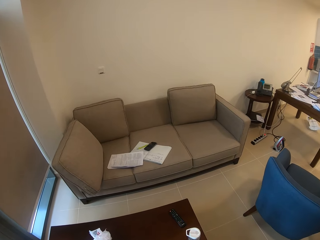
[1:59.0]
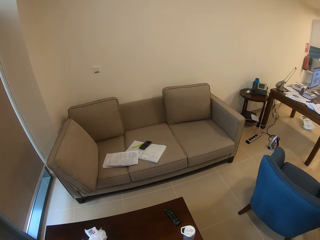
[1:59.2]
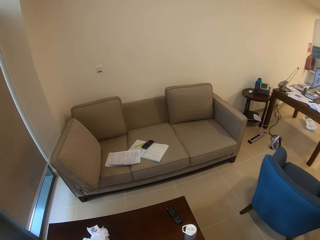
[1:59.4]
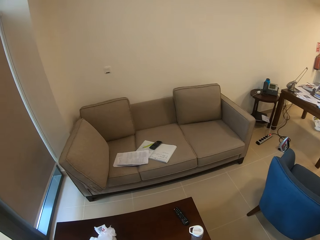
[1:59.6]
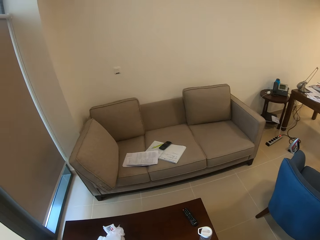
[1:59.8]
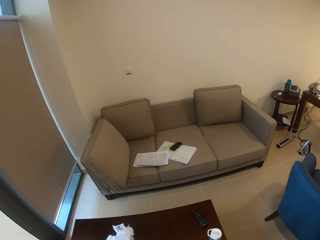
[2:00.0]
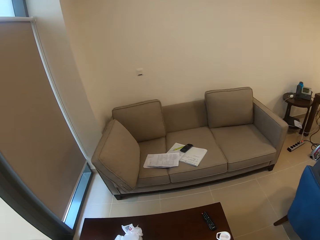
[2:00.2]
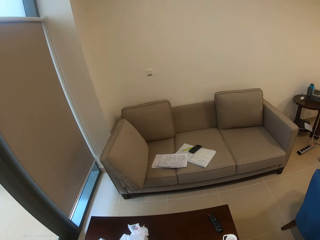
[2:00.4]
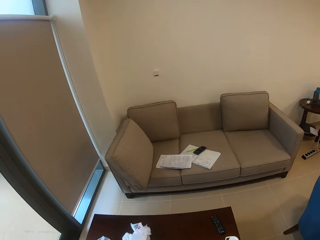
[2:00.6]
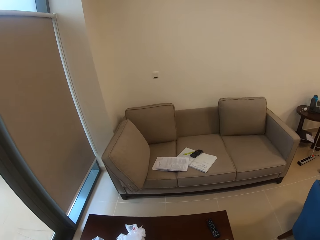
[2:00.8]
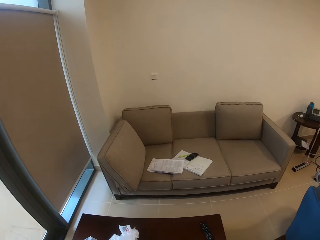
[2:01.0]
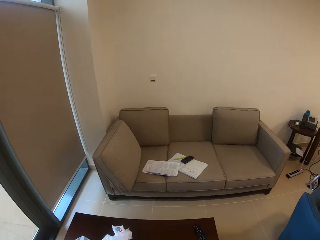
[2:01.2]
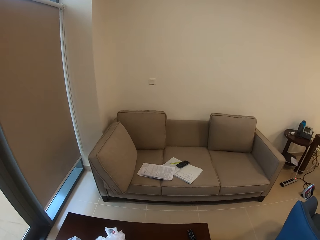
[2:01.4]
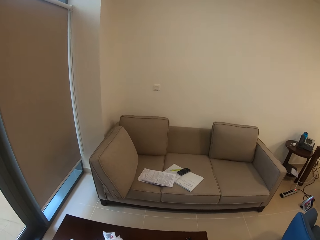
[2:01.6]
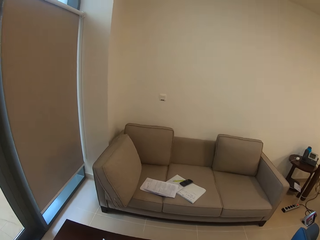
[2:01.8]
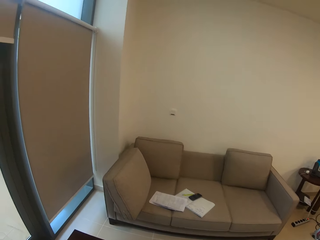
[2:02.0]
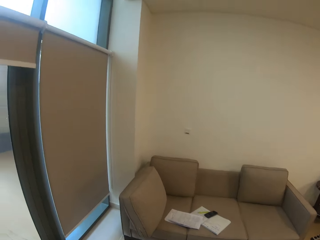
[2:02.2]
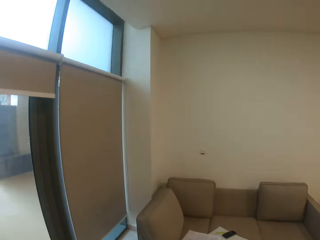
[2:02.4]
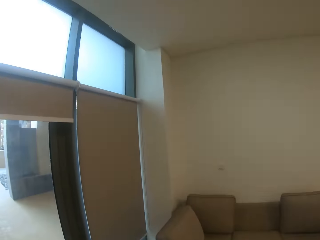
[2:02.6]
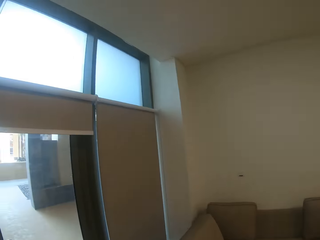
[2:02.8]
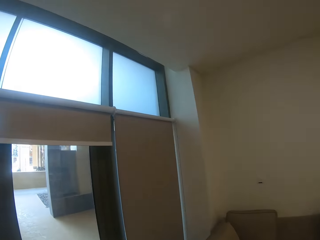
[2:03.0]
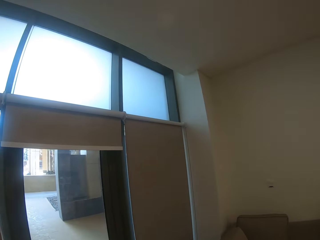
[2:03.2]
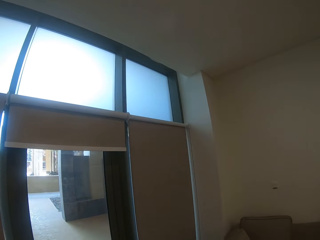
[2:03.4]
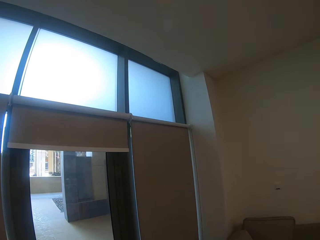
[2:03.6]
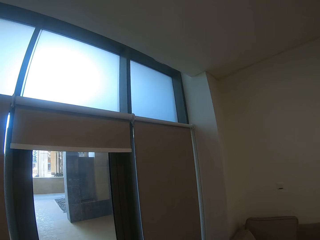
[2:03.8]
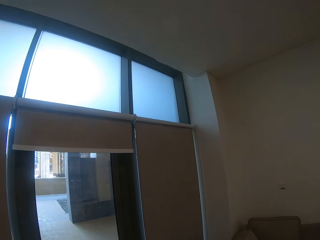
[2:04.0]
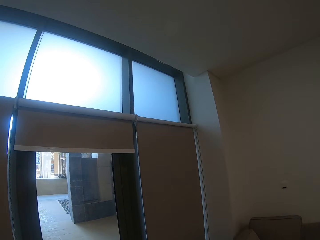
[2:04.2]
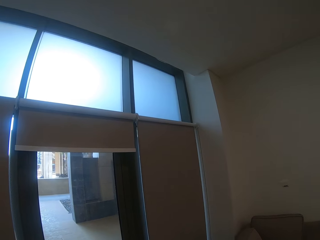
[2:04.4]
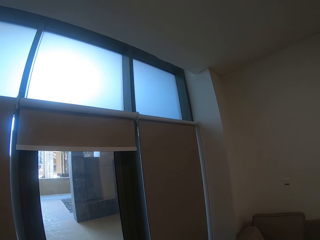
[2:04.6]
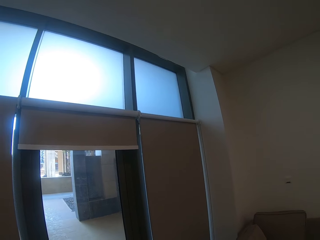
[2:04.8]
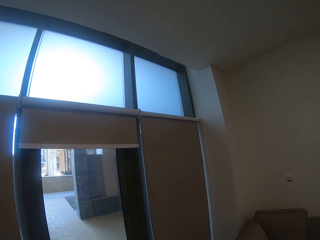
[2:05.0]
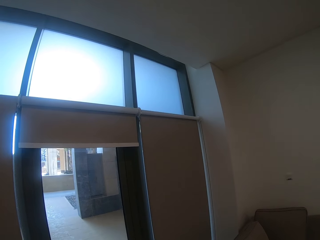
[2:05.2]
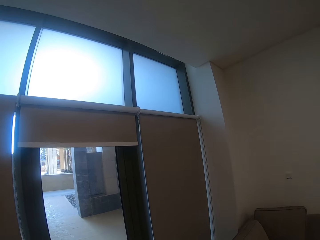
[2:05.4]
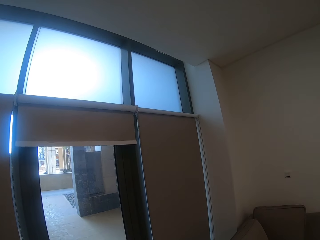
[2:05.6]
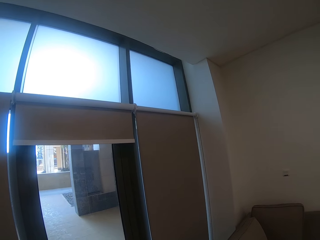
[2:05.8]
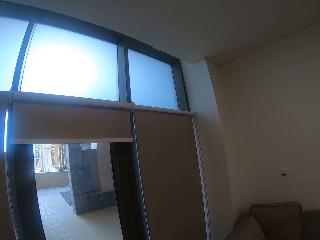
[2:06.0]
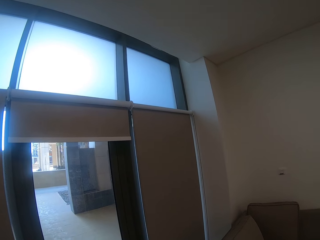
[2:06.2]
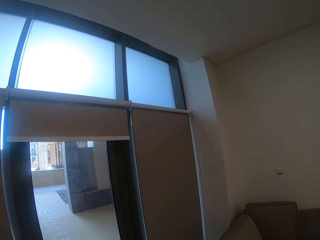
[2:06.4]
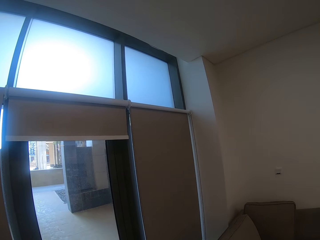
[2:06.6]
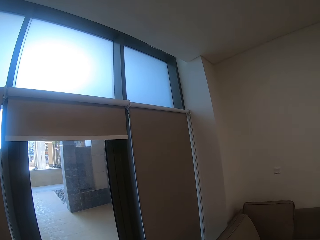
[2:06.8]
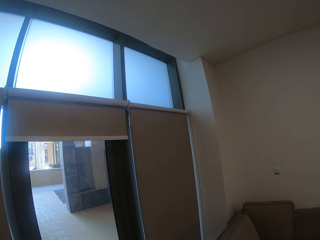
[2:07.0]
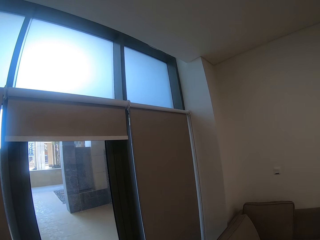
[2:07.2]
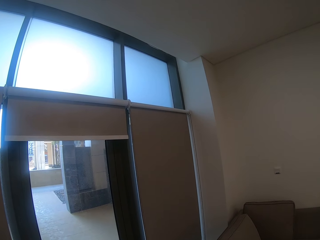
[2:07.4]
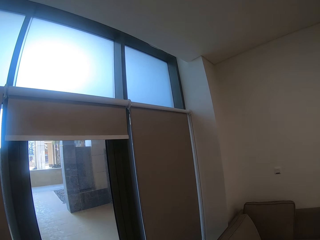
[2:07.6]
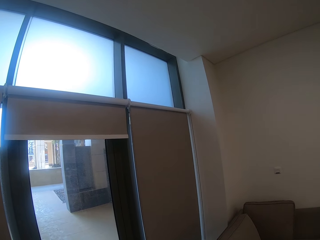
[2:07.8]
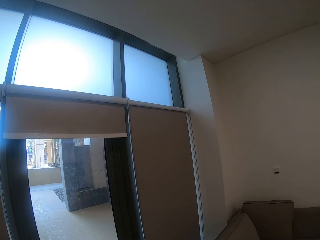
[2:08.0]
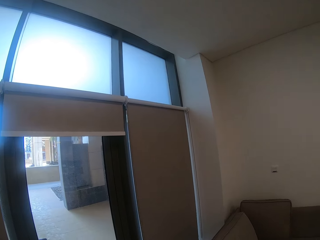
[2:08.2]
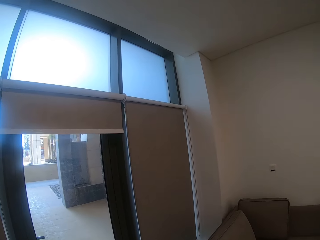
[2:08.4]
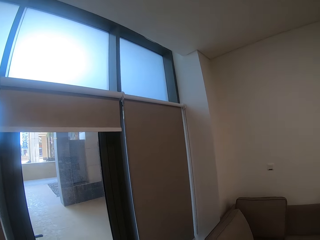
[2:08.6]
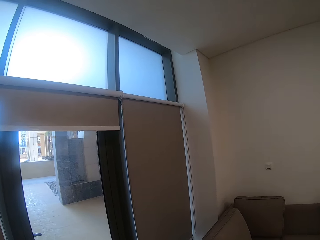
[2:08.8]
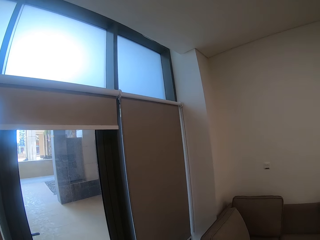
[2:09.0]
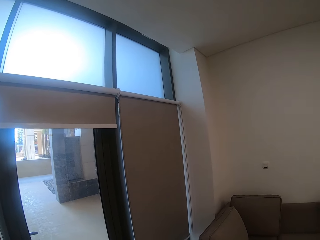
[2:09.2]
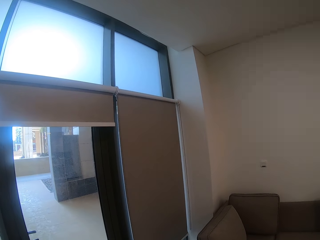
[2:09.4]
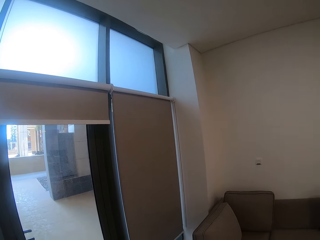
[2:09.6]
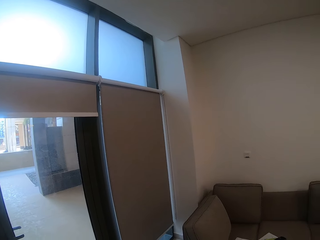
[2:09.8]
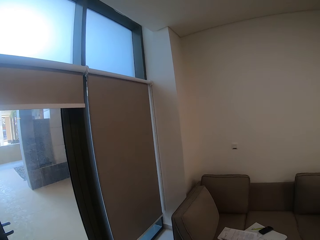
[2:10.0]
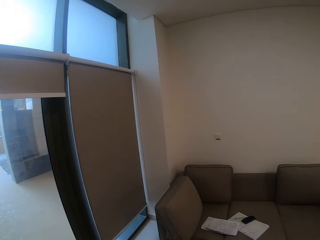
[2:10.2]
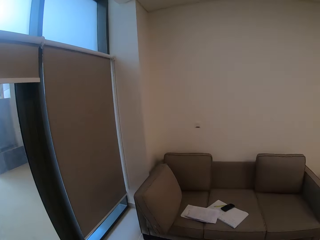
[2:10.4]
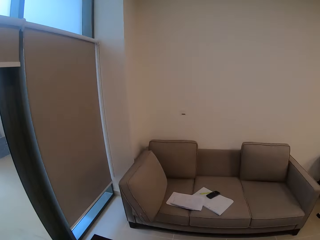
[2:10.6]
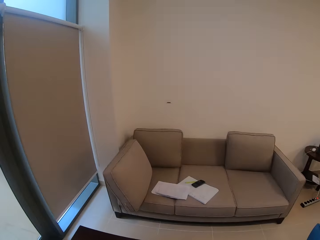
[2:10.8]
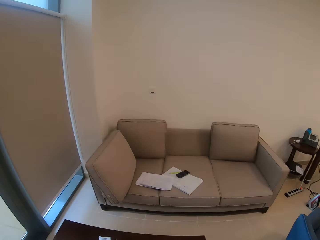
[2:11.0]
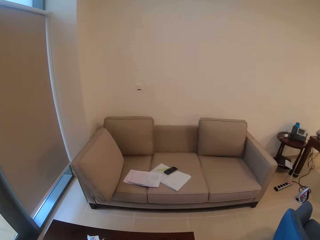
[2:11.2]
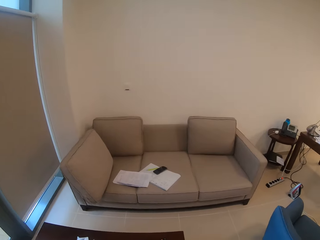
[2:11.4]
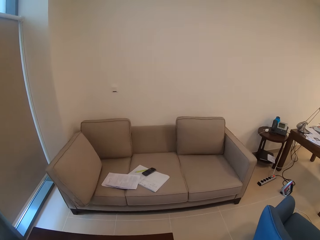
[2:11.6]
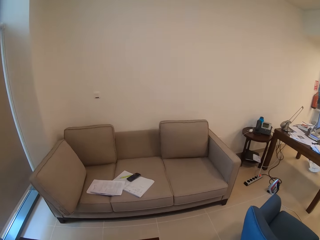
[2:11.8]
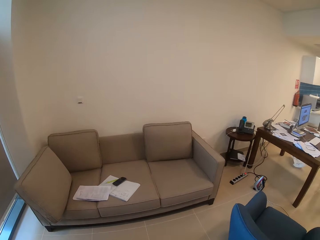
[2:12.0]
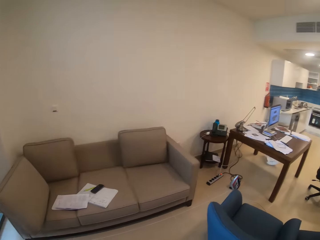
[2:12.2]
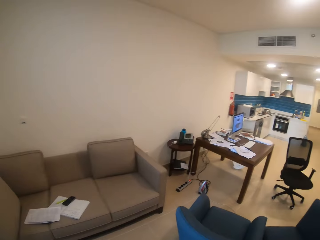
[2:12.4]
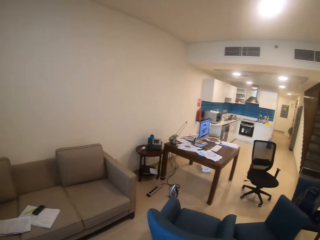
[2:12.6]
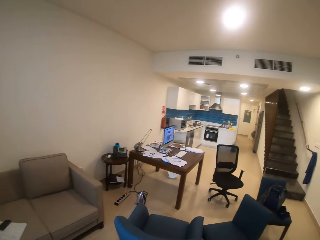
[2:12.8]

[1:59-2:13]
The camera wearer walks towards a seat. They stand in front of a door.

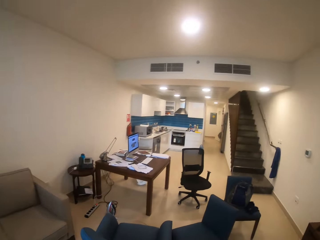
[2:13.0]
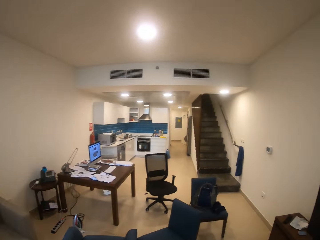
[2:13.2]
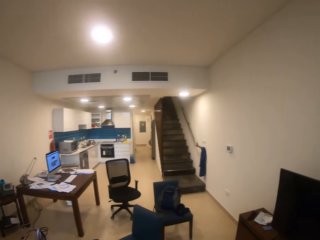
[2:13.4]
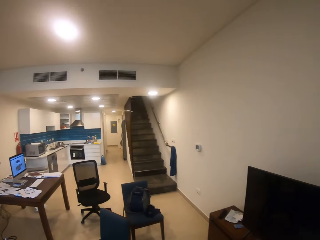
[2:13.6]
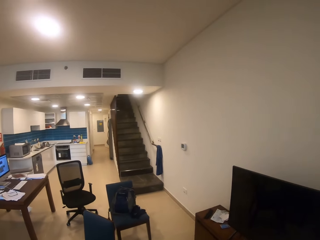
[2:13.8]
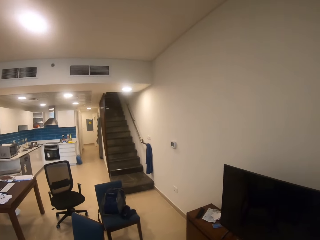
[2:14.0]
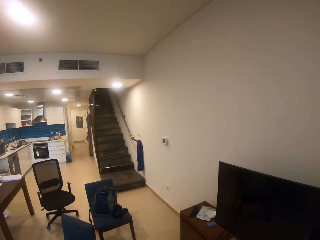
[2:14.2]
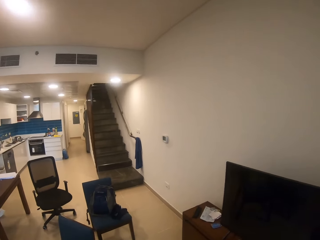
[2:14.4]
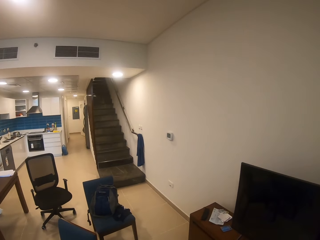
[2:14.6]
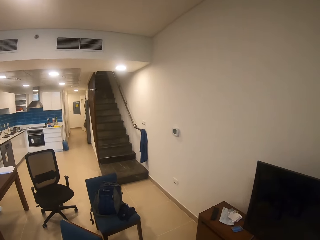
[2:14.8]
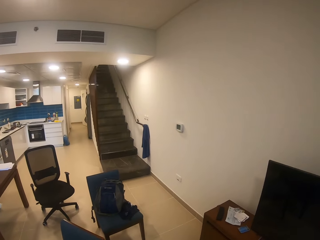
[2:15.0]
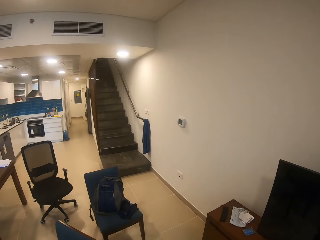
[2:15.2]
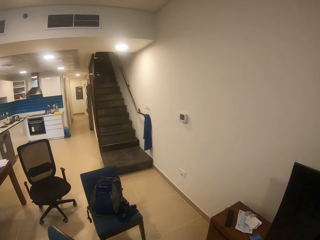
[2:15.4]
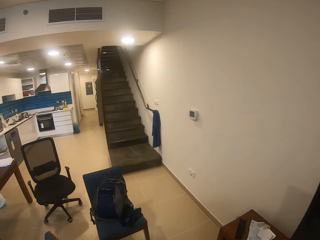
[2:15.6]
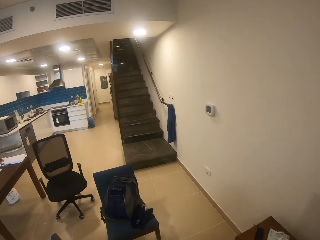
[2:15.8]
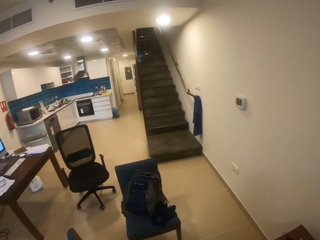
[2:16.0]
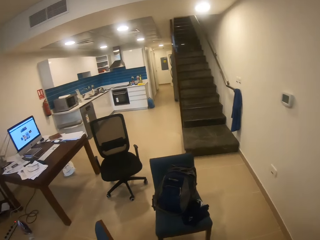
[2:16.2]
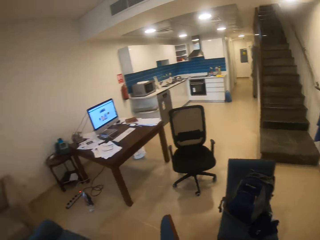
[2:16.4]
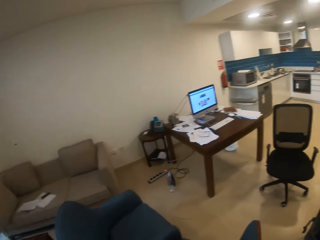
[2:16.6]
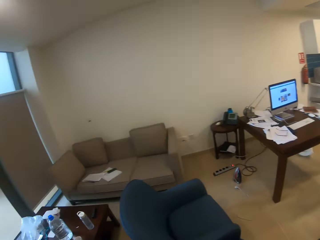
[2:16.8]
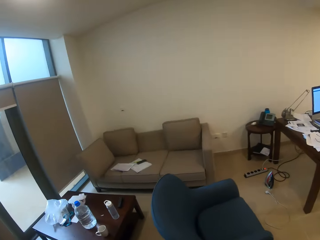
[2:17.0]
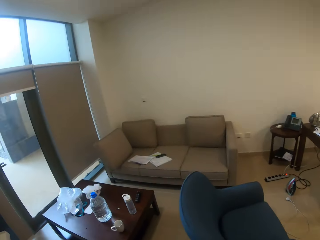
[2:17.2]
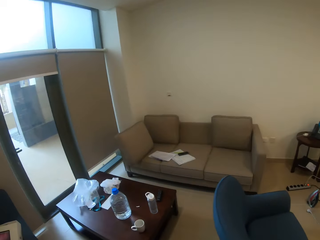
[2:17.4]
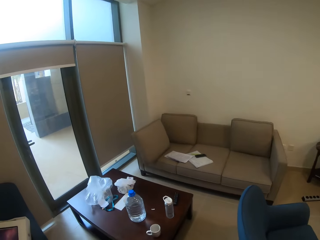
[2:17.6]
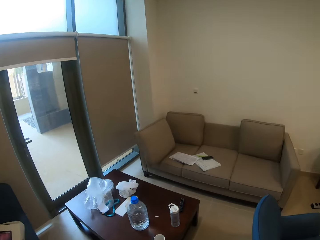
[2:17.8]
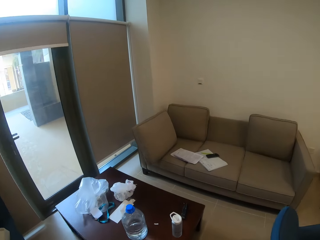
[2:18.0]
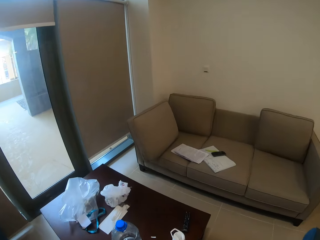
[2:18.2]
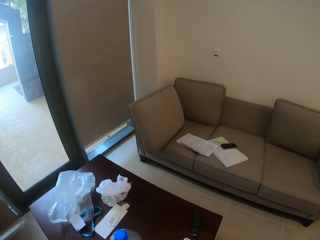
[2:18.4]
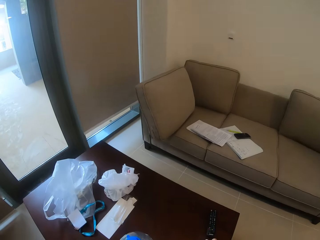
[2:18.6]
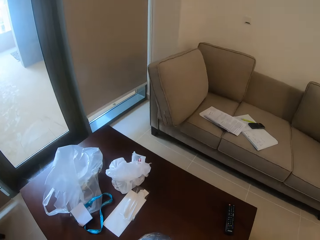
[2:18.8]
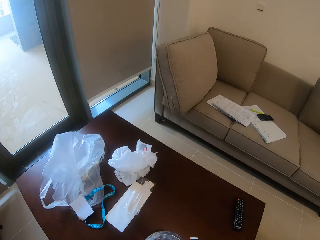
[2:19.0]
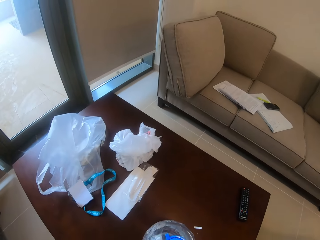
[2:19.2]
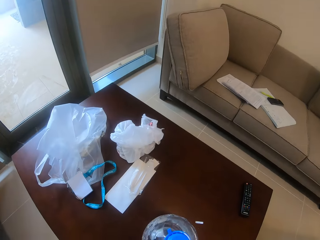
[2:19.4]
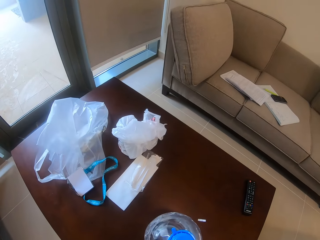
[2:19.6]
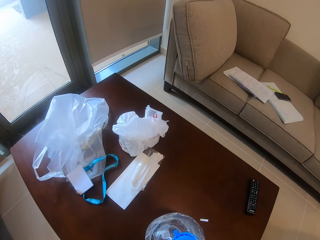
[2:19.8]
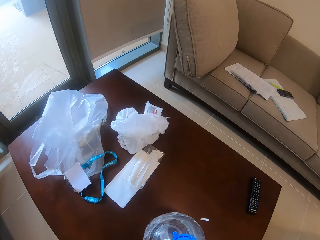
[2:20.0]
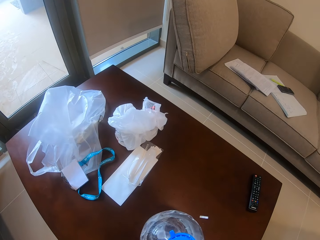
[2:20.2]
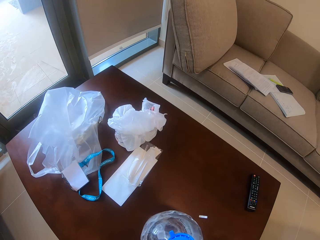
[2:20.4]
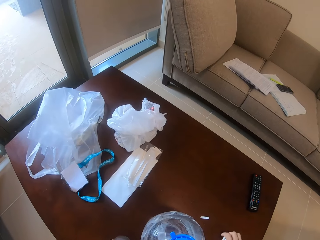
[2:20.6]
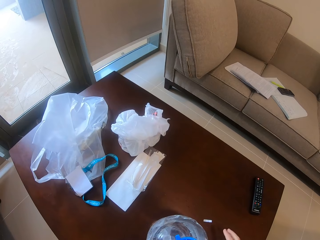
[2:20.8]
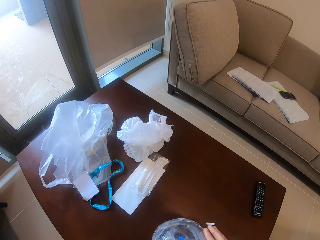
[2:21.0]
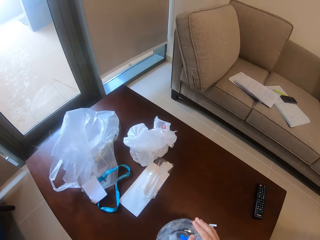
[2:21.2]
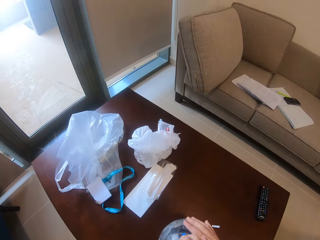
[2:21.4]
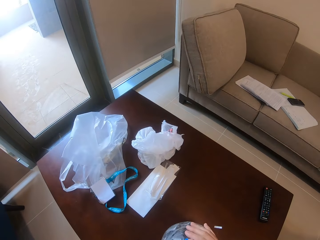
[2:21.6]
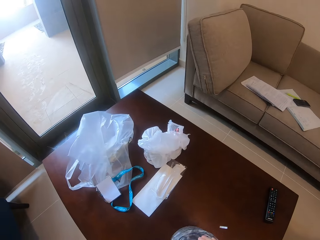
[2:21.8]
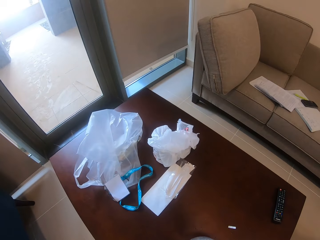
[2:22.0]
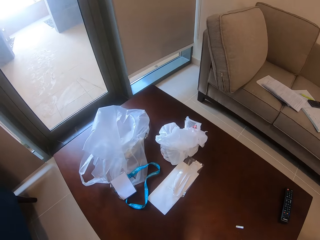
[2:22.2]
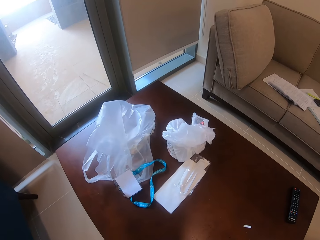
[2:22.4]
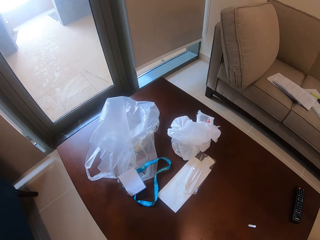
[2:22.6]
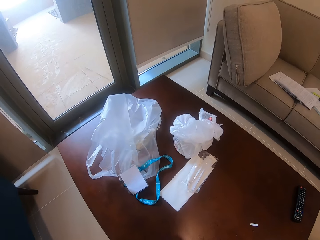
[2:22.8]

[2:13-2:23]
The camera wearer walks towards stairs. They walk towards a table. They pick a bottle from the table.
